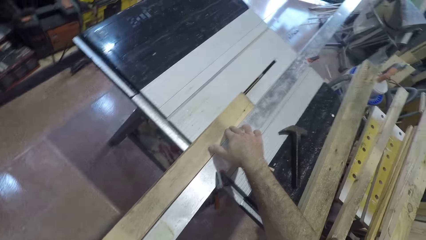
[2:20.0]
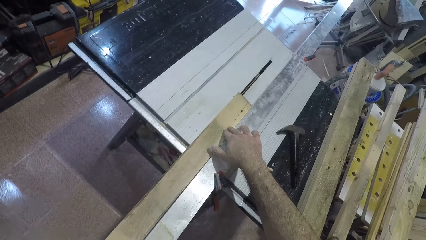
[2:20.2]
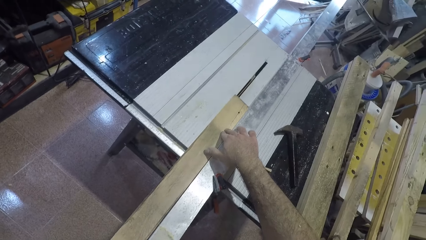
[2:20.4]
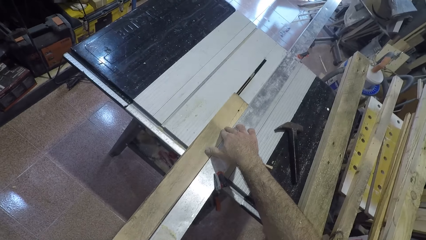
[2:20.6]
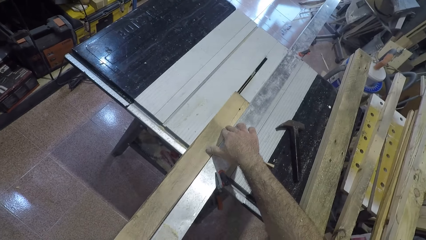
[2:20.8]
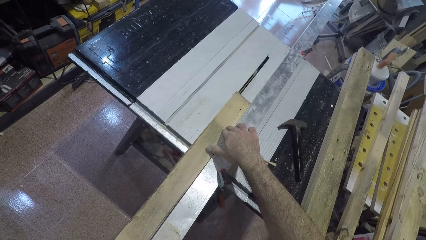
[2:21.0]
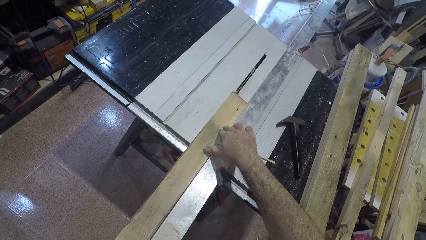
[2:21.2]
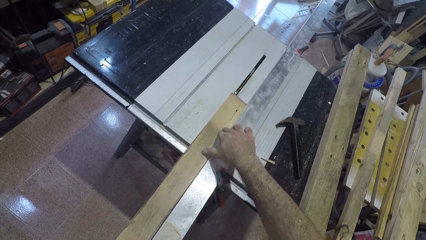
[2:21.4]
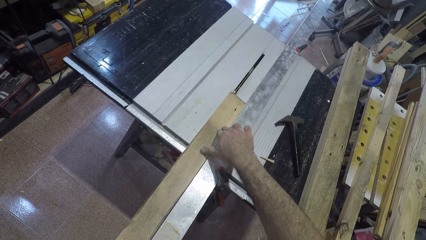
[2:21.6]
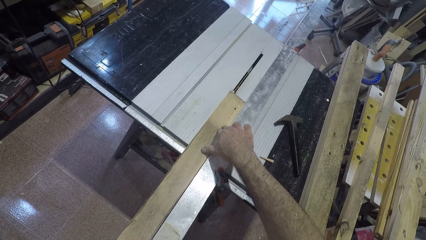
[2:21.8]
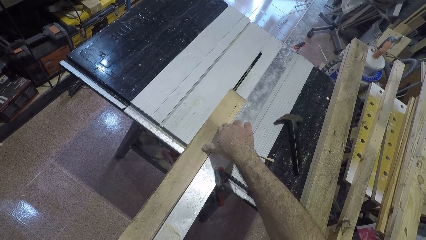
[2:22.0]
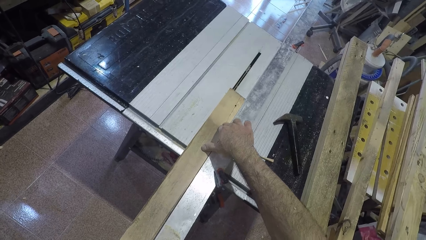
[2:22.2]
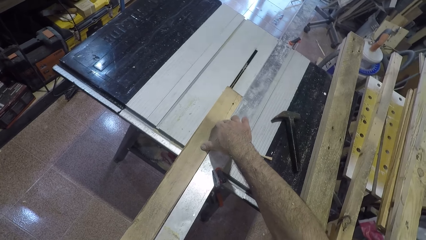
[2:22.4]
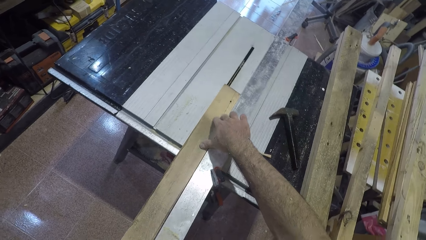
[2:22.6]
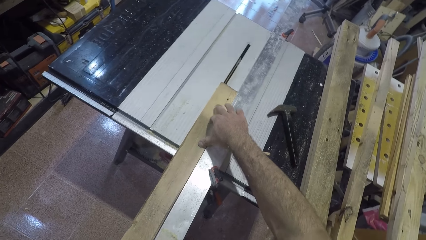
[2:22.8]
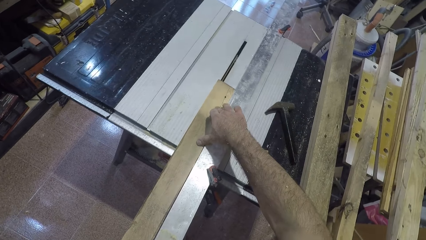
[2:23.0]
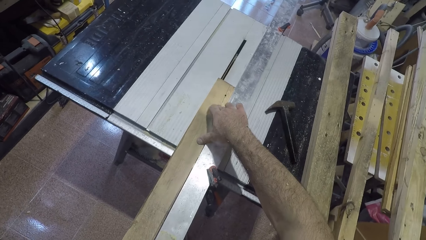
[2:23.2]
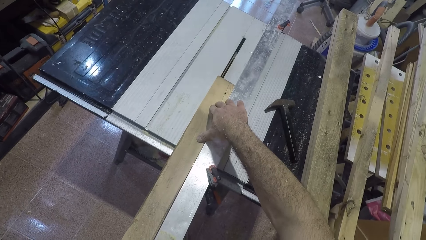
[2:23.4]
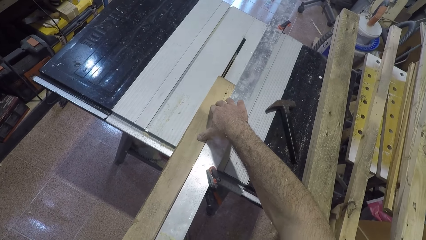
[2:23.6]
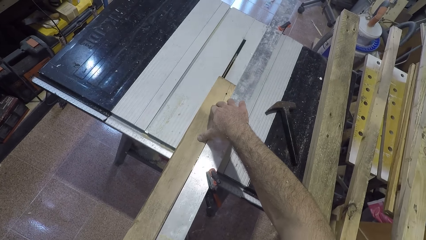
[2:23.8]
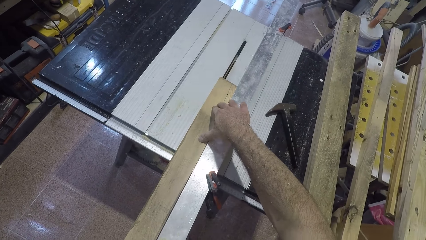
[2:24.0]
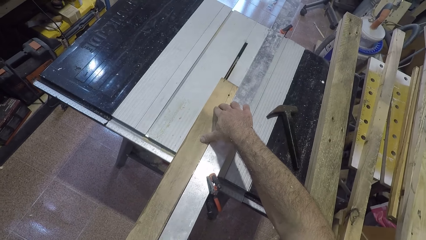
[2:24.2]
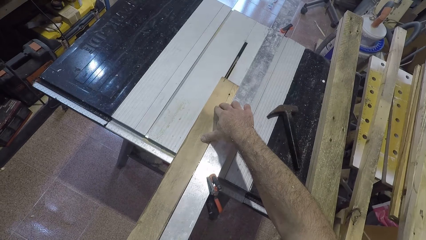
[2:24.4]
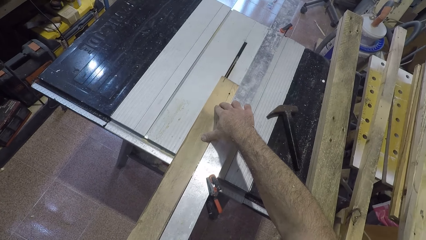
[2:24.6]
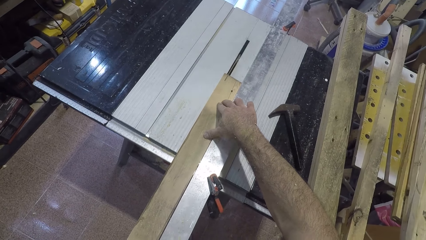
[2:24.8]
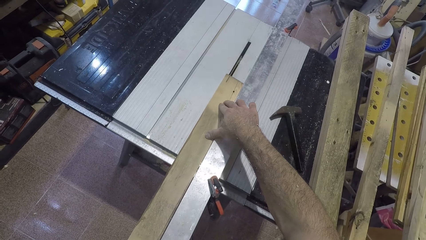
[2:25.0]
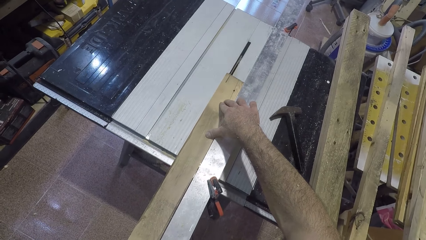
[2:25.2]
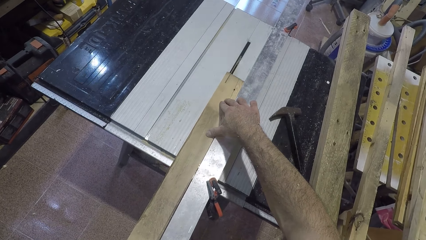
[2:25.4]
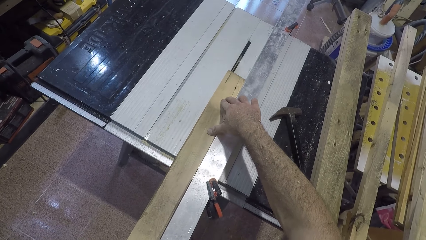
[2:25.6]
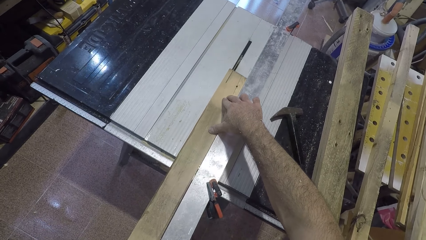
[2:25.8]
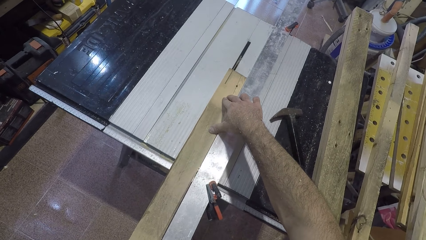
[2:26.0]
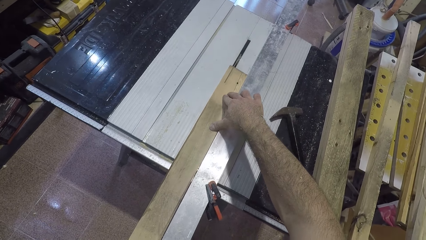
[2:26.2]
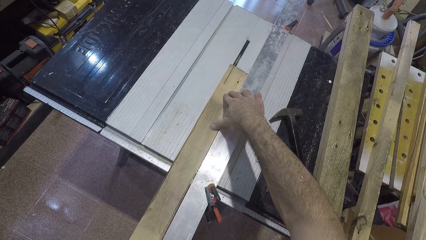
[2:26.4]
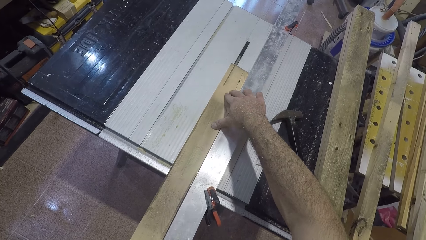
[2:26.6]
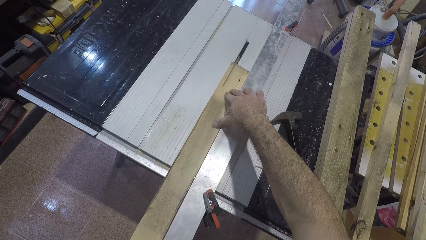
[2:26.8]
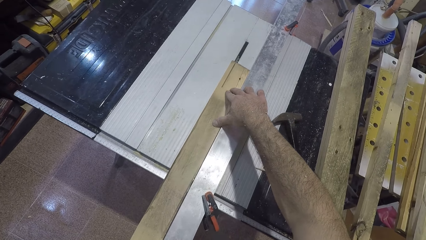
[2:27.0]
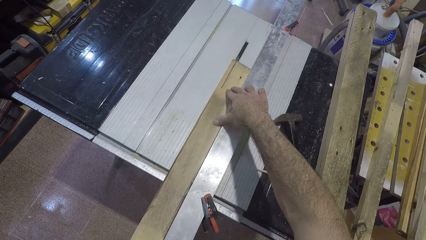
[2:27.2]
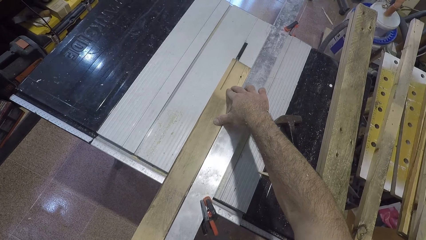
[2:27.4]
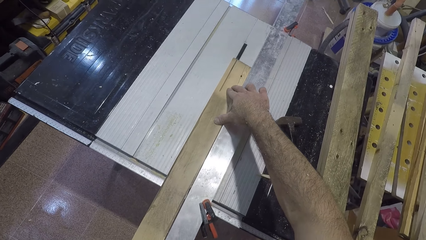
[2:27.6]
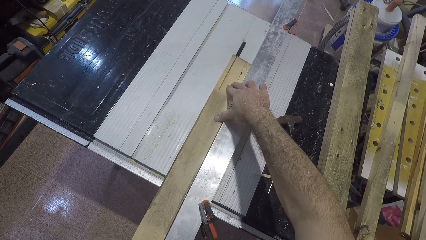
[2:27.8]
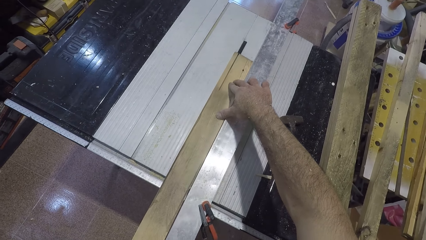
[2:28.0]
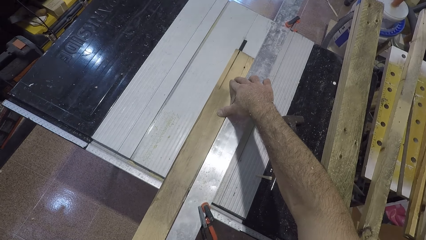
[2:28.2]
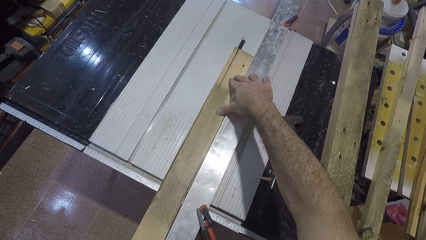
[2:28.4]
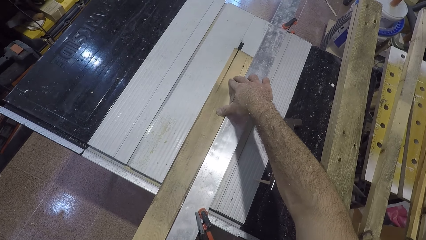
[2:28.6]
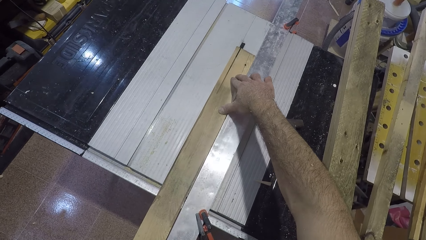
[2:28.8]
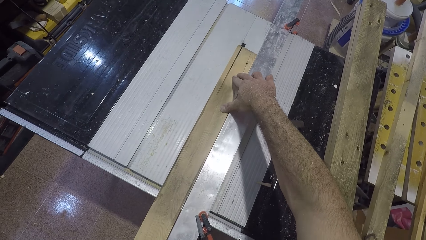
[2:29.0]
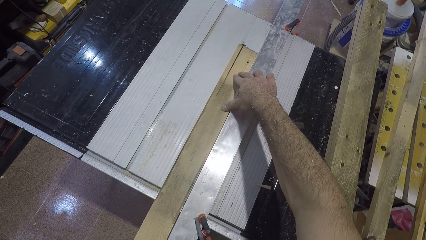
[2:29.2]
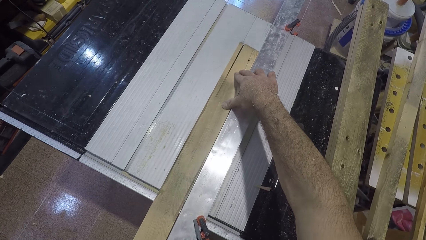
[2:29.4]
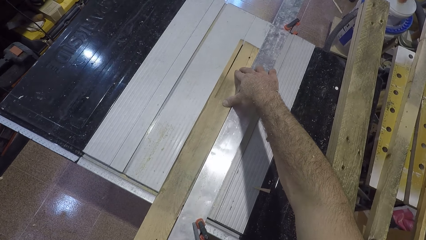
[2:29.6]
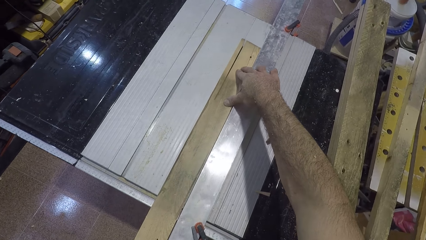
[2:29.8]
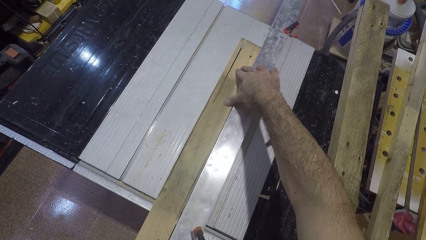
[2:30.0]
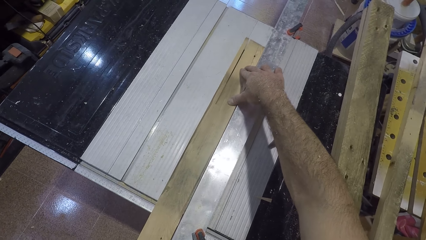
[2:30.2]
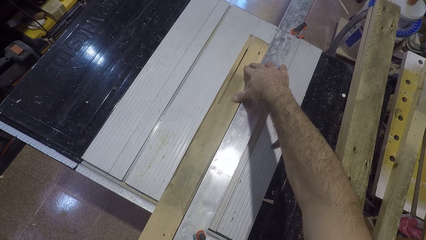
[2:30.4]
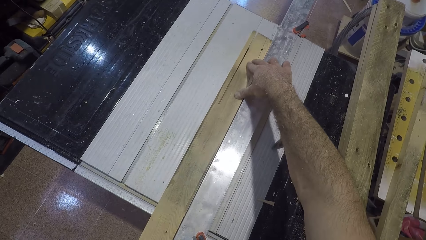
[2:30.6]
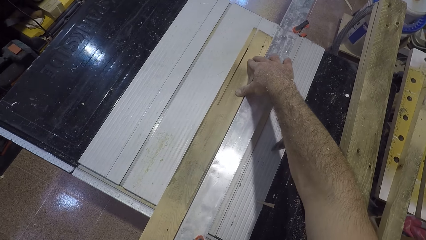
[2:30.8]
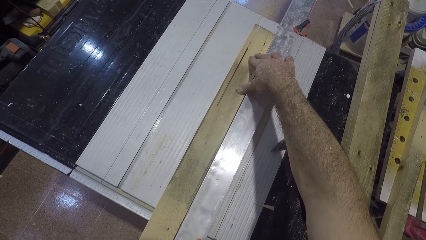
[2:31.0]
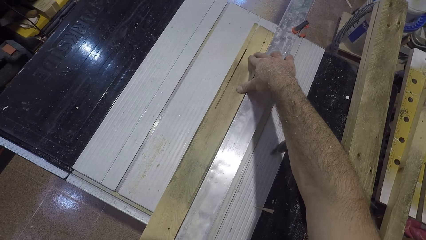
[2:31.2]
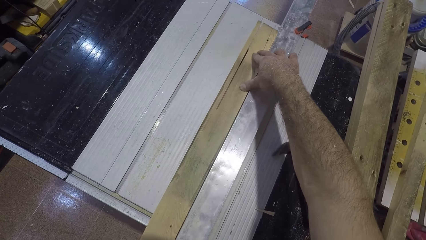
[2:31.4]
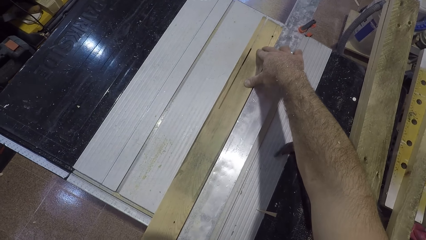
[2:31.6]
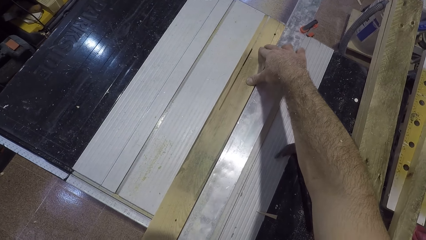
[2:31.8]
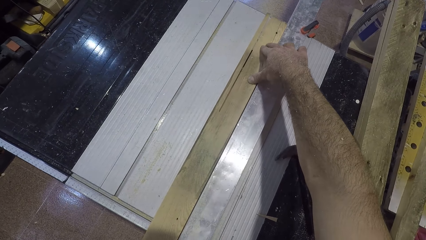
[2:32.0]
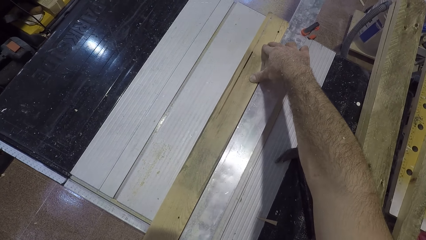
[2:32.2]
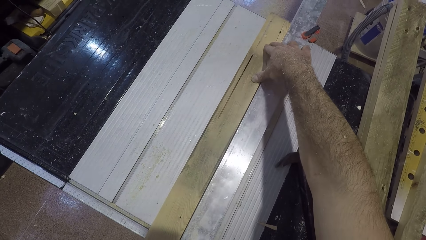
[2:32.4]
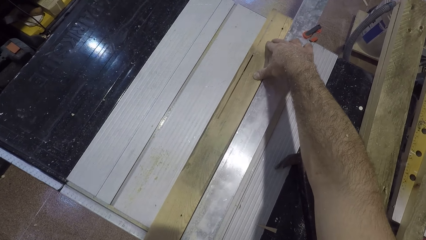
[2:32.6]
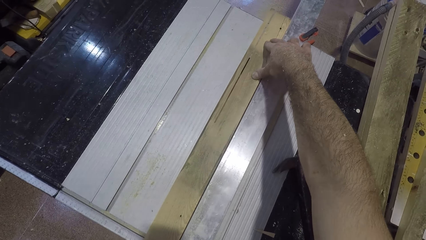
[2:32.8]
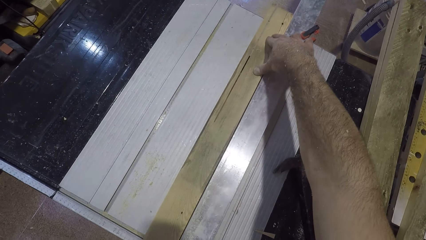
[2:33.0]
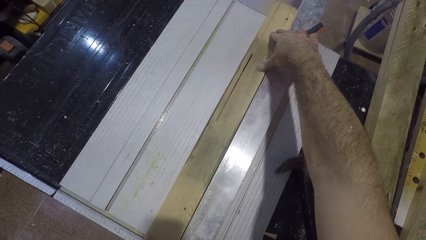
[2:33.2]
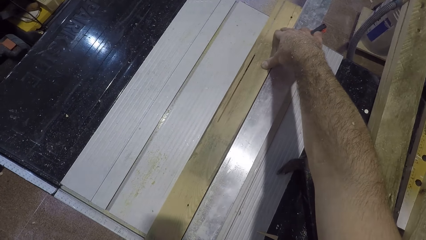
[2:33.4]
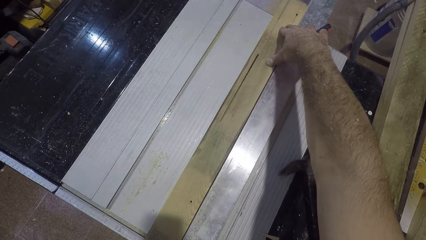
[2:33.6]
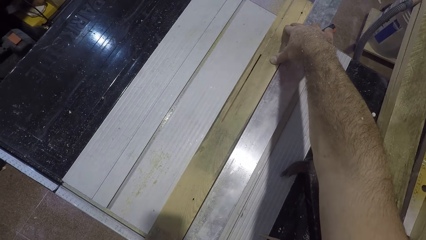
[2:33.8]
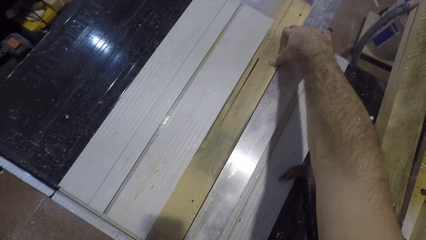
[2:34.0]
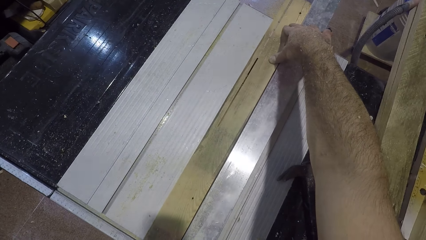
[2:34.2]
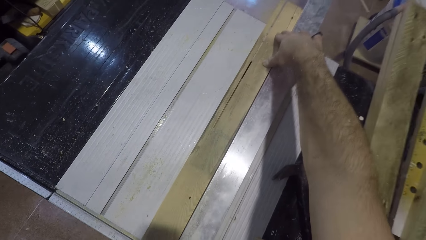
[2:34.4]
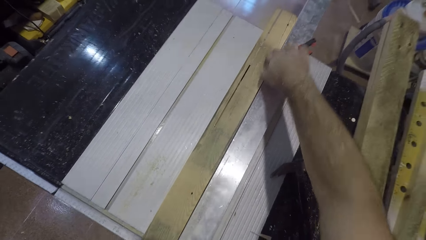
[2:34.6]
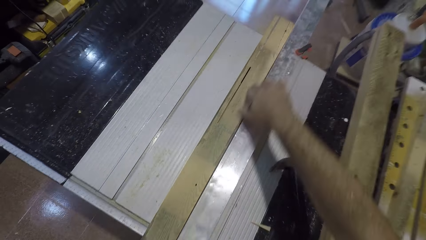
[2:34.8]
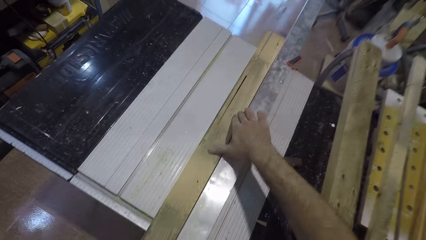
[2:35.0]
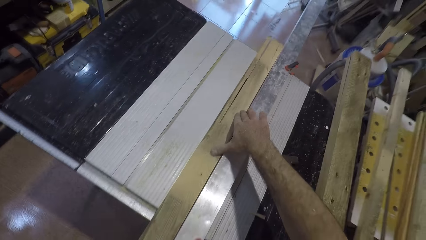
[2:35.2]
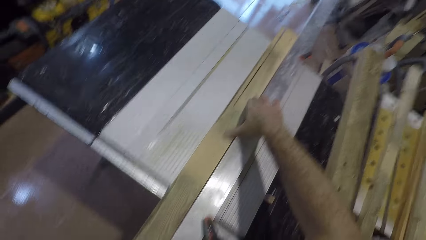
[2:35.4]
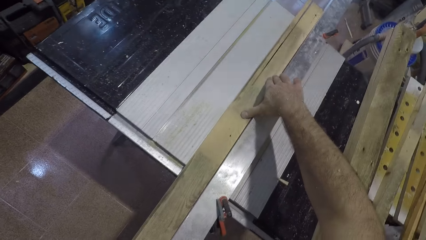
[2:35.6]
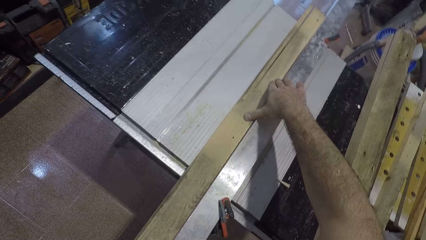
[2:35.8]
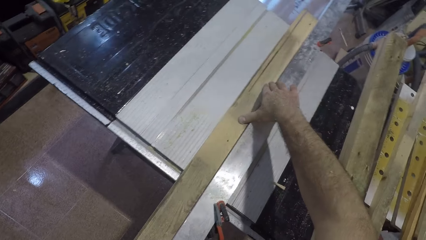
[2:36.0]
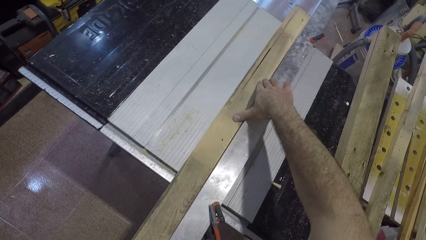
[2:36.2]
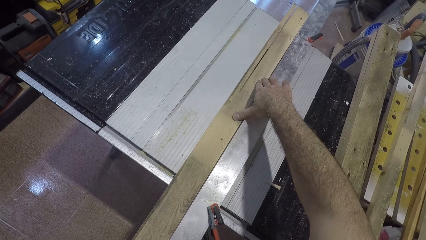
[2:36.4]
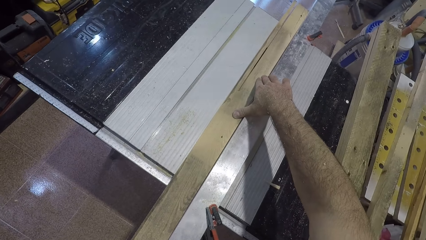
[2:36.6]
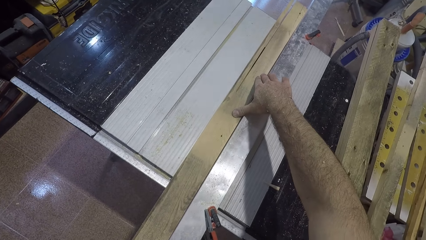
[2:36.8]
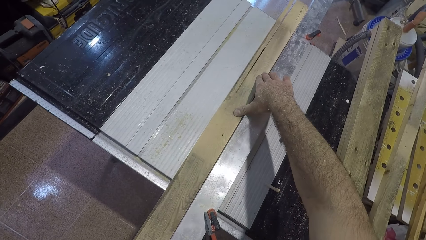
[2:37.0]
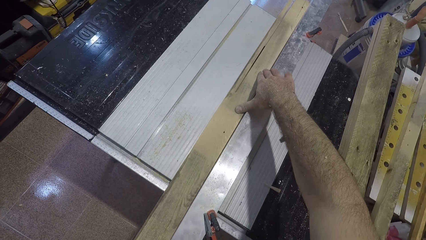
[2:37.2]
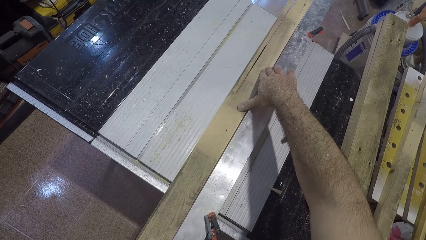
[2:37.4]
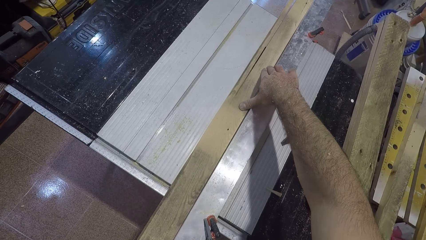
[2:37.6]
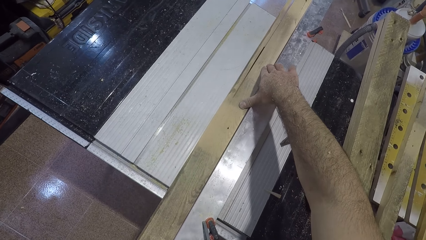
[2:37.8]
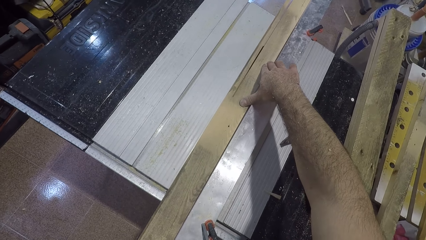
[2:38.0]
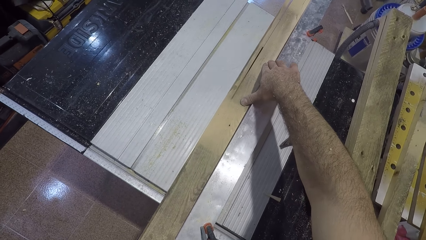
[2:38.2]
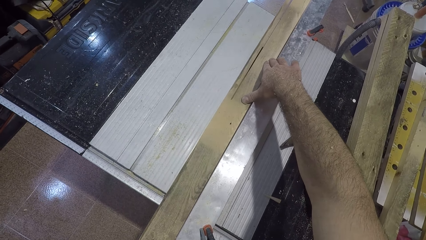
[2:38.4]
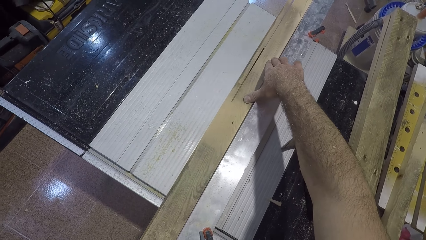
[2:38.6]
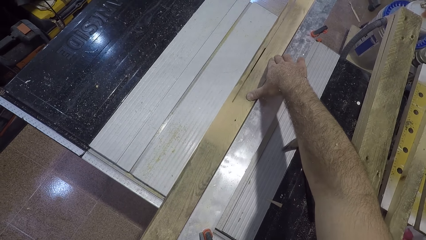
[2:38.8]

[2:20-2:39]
The camera wearer pushes the wood towards him. He cuts the wood with the blade. He moves his hand backwards. He holds the wood. He cuts the wood with the blade.
